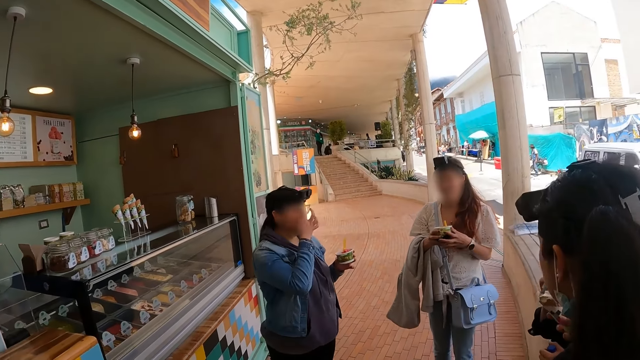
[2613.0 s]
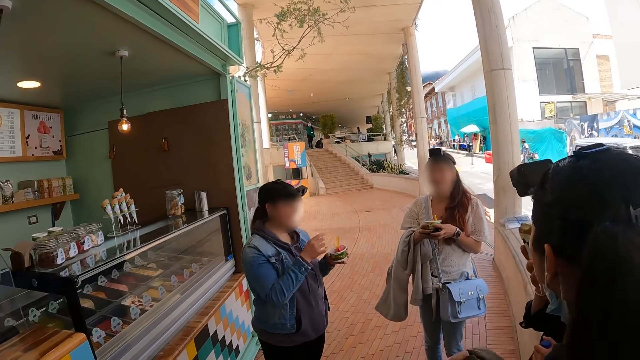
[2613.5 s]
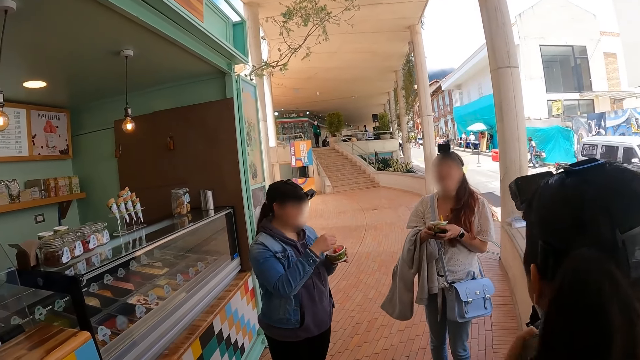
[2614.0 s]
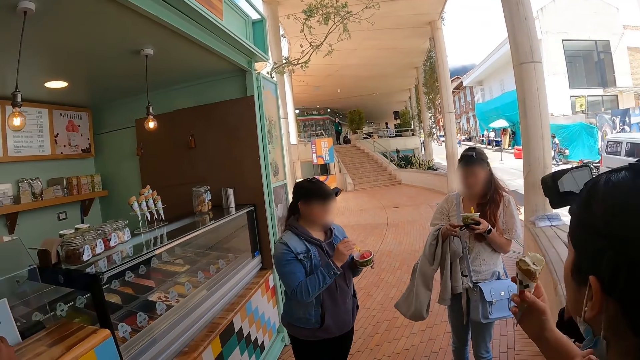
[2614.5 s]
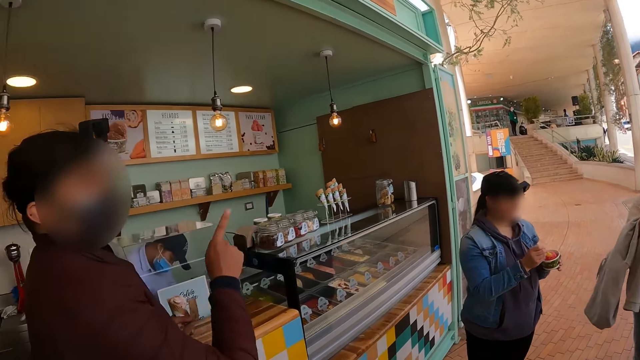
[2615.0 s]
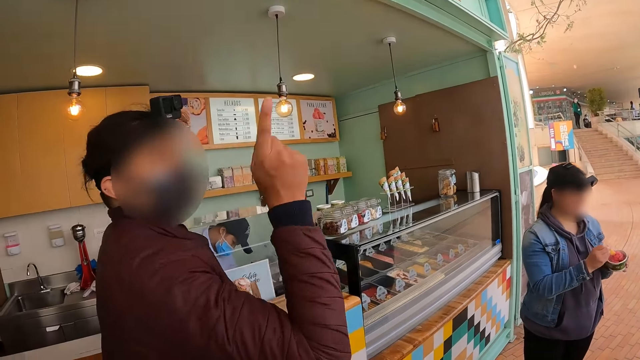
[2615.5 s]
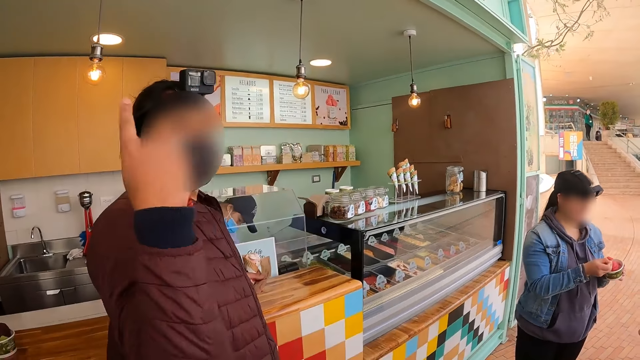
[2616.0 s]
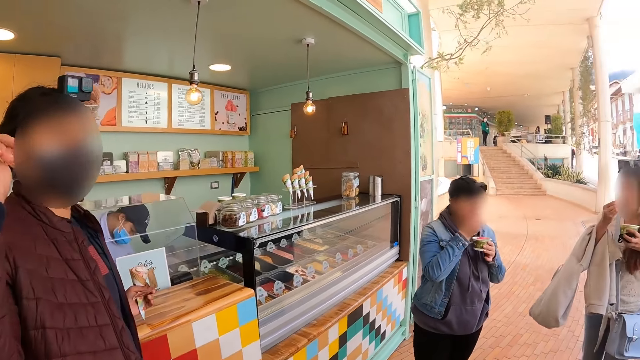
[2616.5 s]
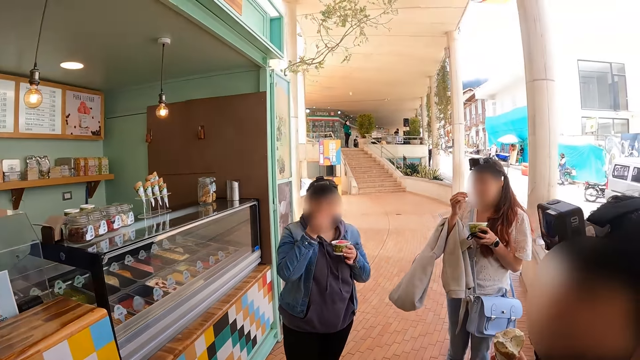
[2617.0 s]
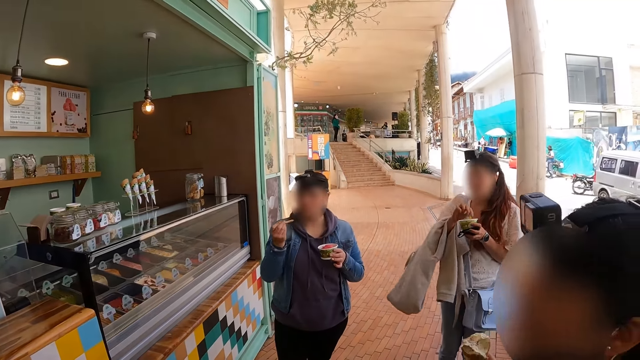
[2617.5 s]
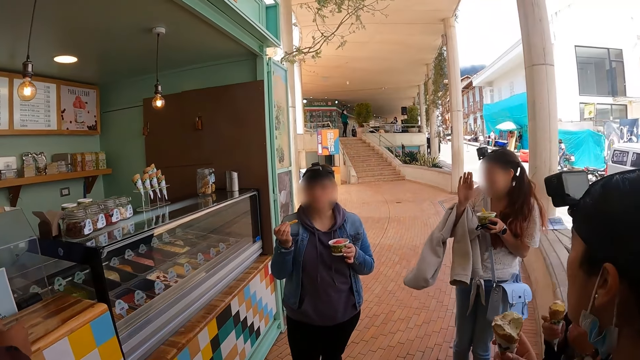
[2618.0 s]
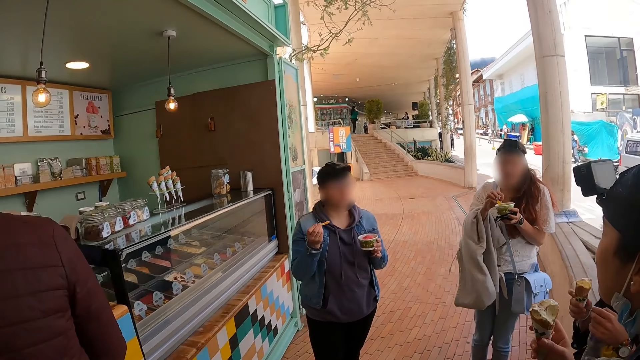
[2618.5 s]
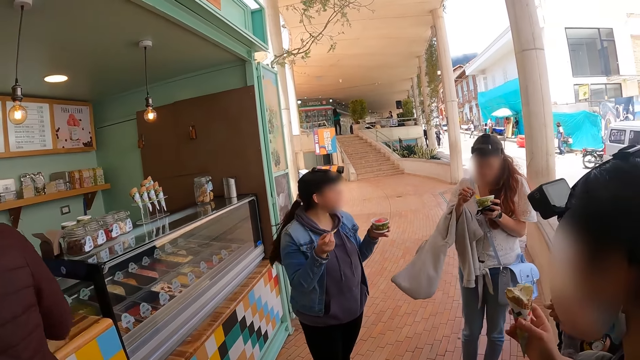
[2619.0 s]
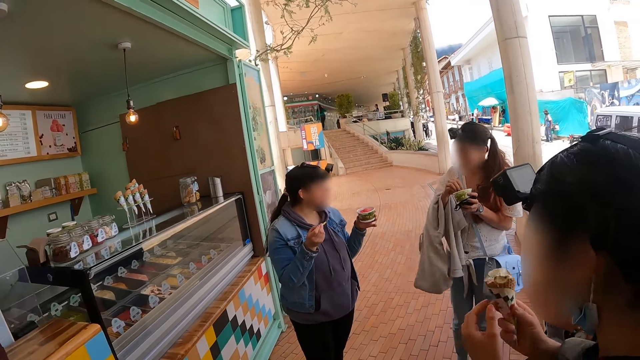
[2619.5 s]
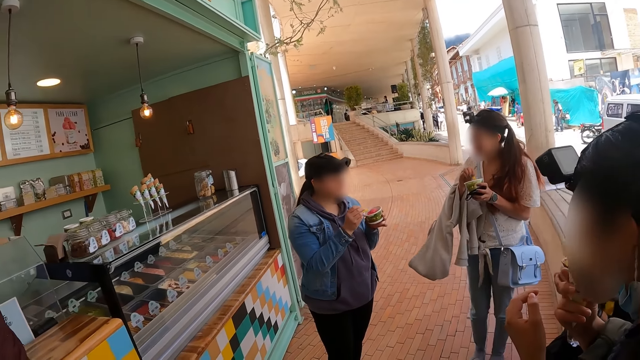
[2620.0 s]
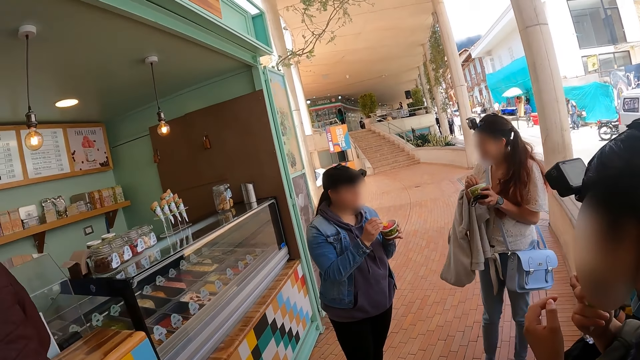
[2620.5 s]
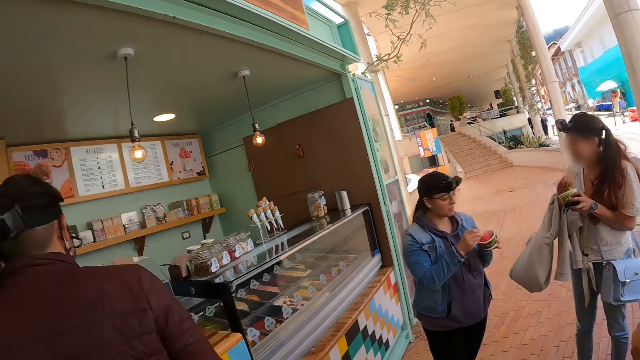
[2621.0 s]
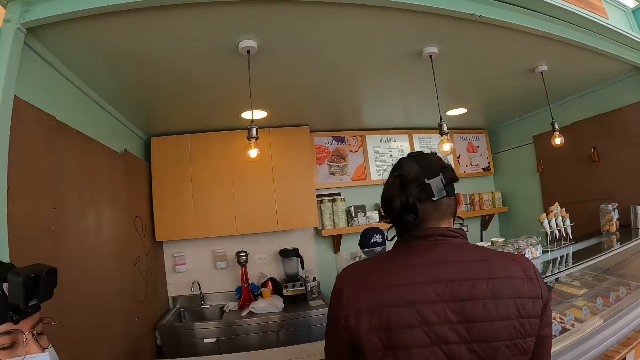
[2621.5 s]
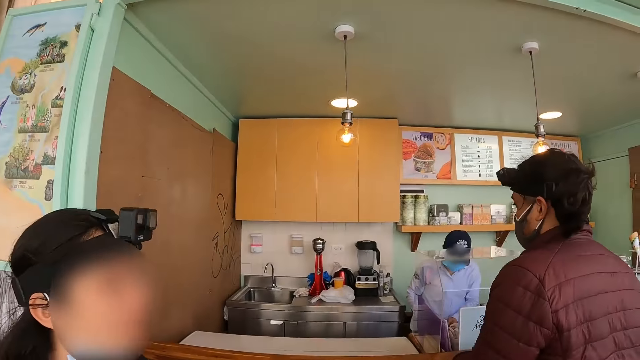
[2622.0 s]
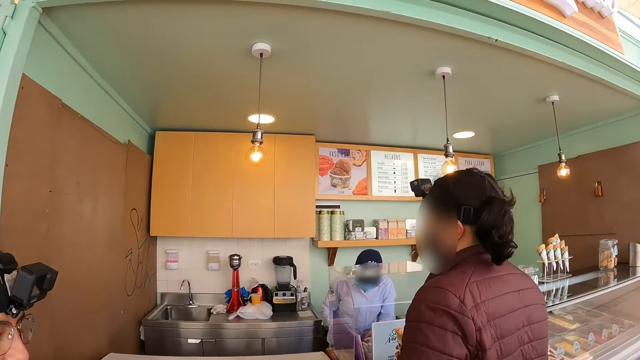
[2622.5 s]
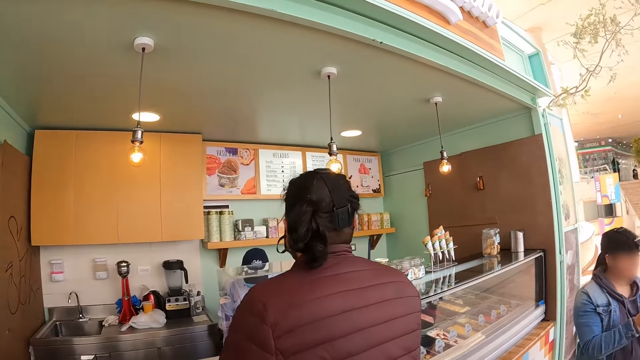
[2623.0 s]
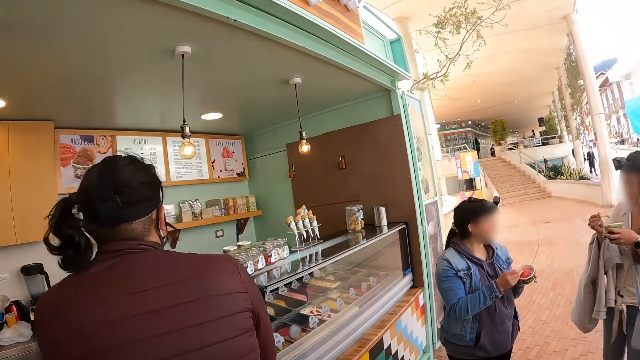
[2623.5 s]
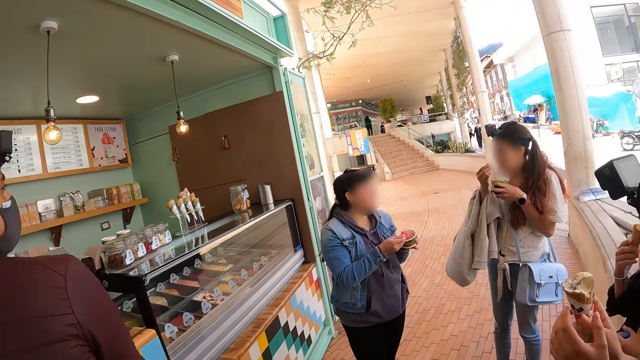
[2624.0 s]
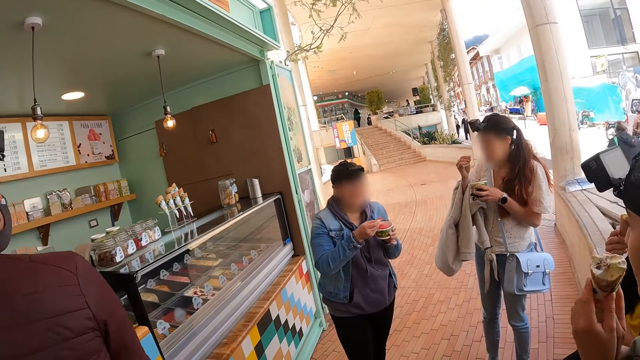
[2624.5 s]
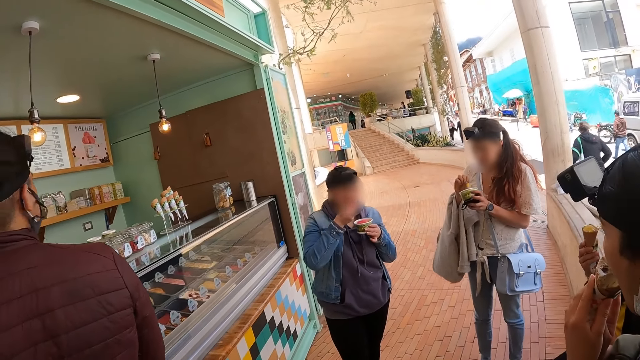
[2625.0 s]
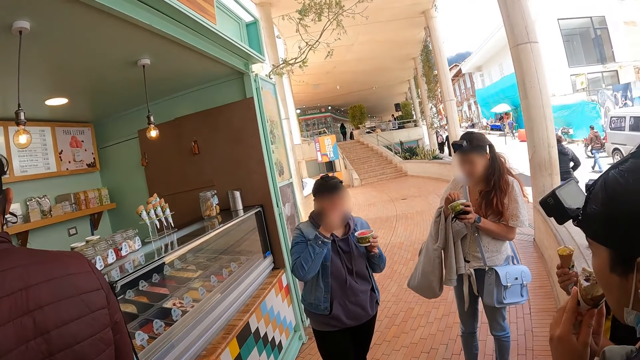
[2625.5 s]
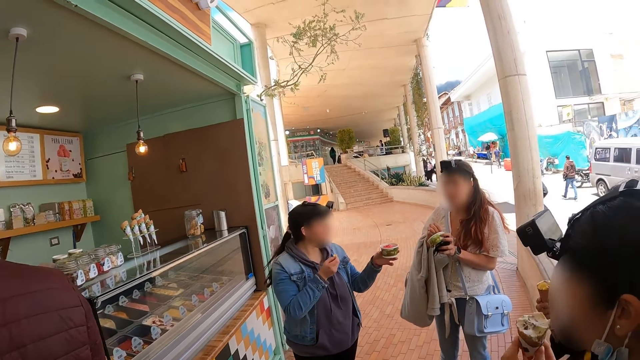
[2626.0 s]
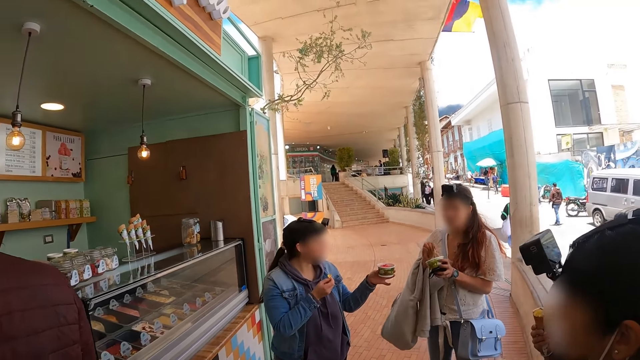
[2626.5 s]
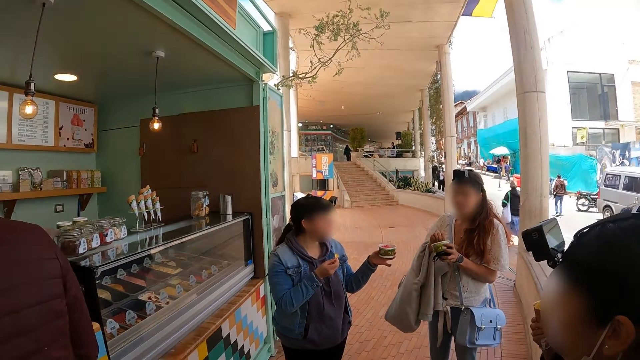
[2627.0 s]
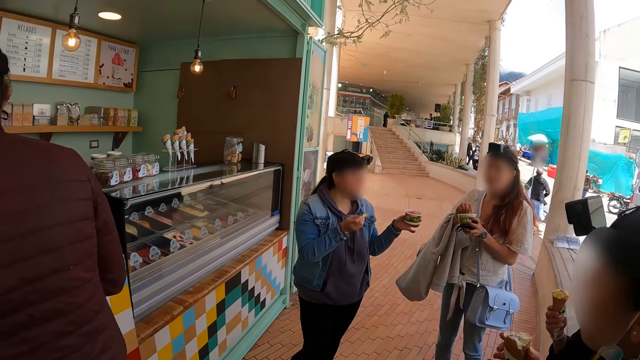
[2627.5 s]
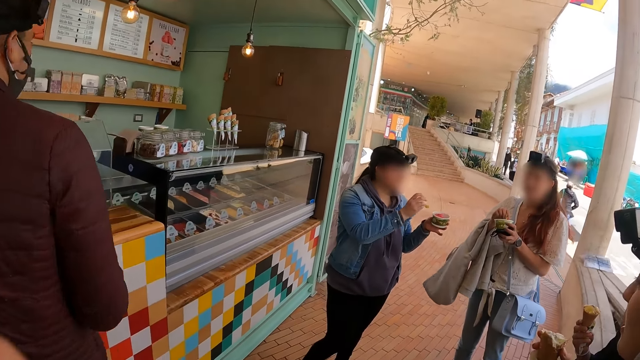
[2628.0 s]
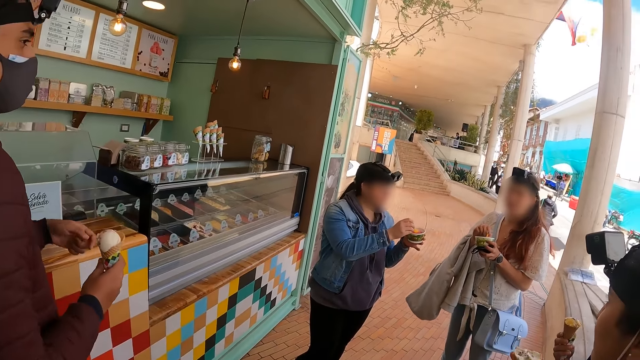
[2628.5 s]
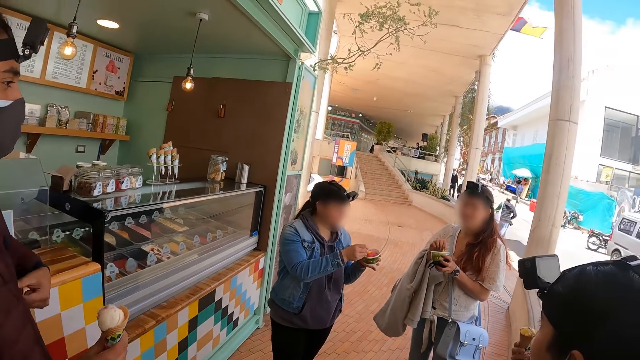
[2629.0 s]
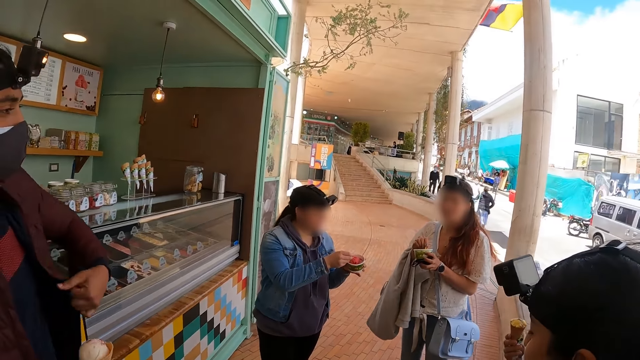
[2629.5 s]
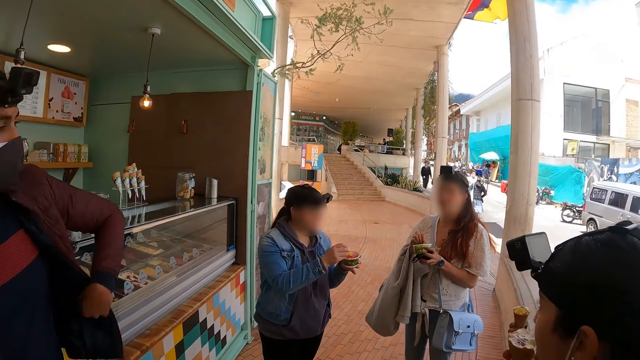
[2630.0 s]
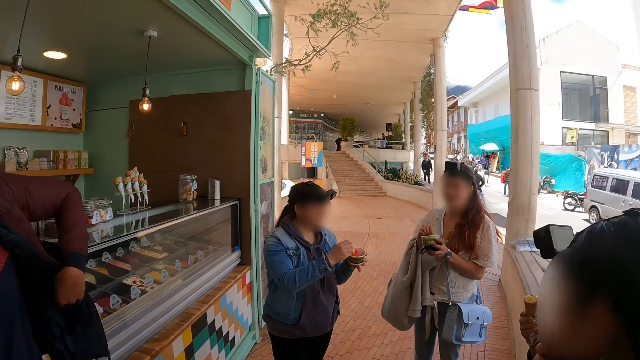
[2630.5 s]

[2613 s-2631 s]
A person elaborates for the camera wearer. The camera wearer faces a friend. They face a group of friends.
